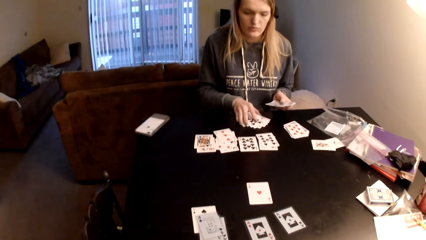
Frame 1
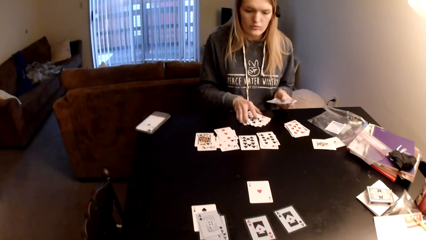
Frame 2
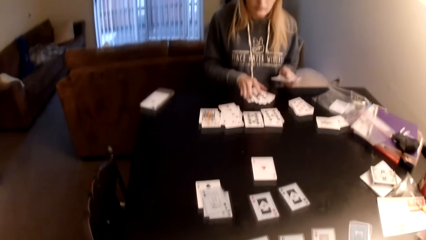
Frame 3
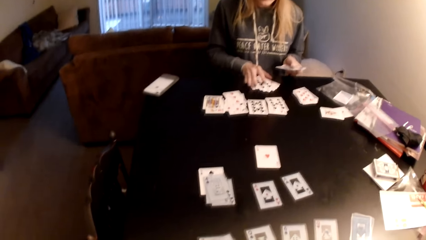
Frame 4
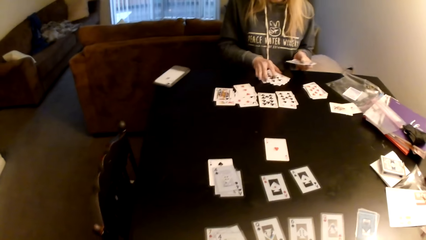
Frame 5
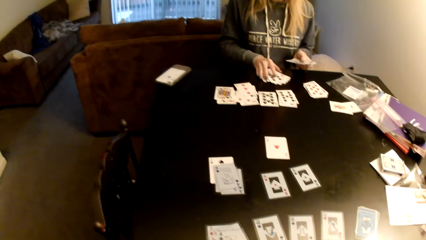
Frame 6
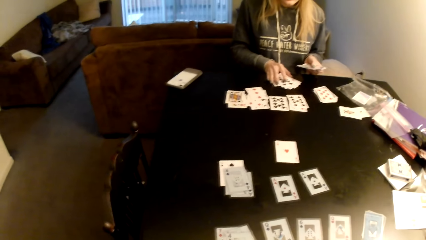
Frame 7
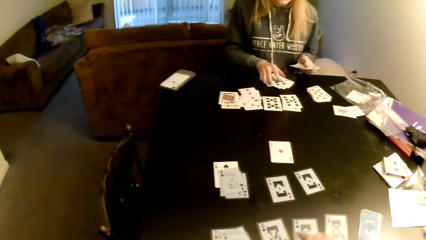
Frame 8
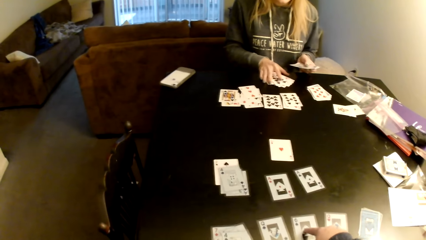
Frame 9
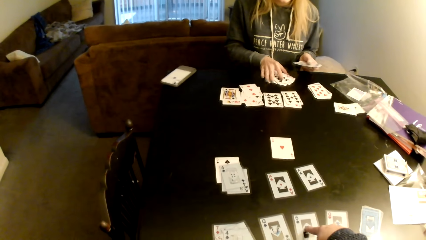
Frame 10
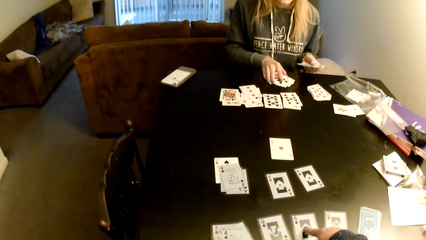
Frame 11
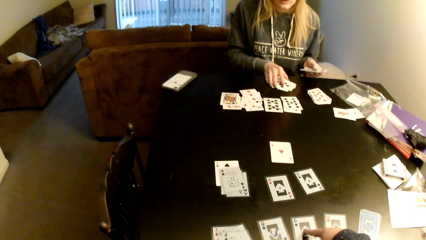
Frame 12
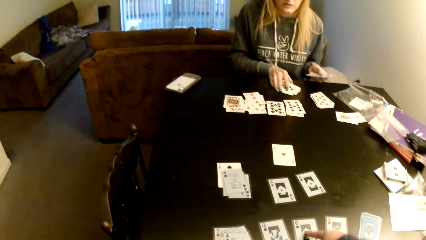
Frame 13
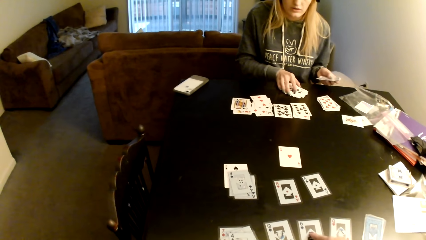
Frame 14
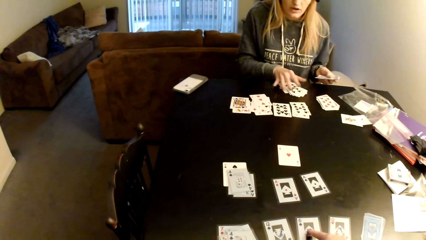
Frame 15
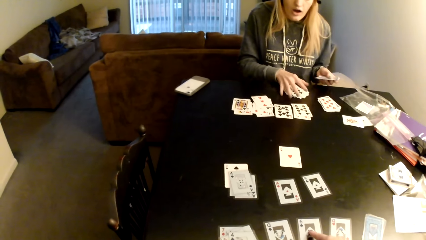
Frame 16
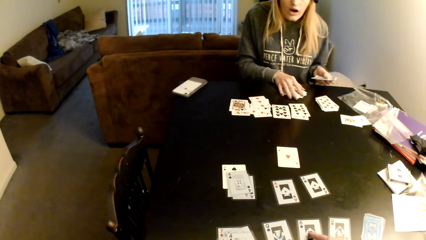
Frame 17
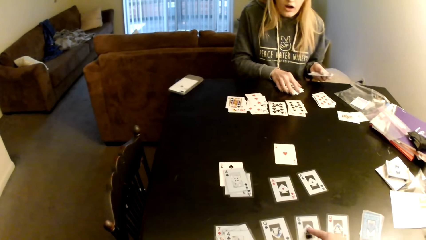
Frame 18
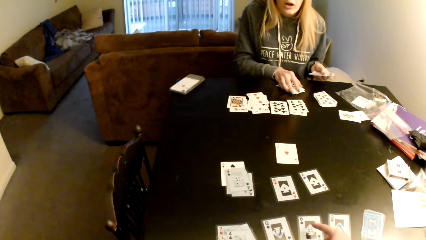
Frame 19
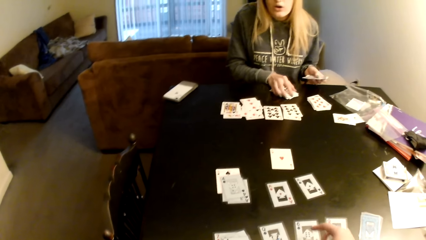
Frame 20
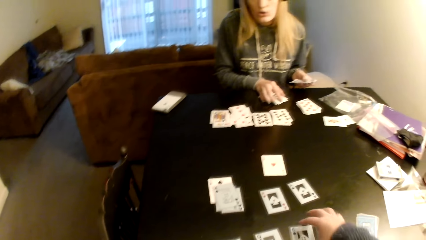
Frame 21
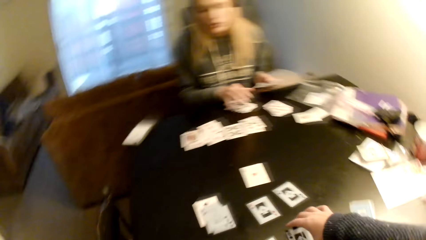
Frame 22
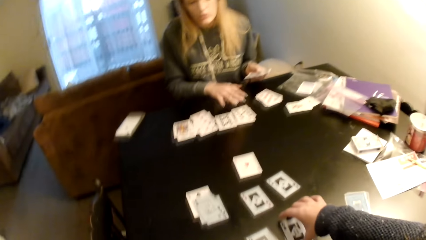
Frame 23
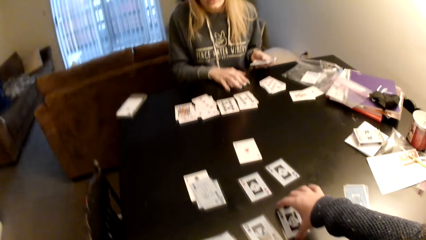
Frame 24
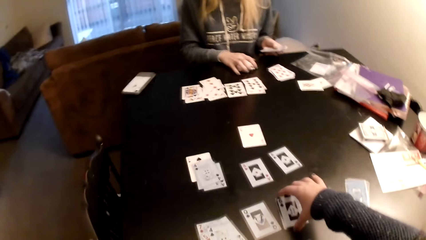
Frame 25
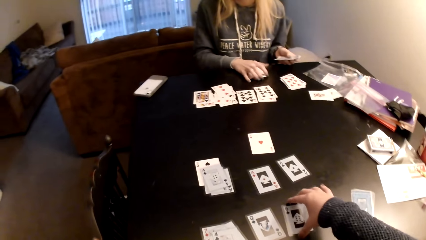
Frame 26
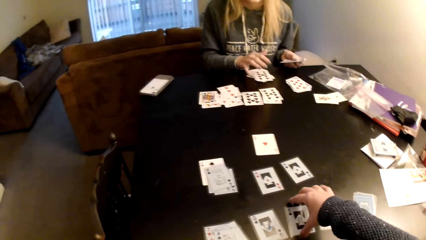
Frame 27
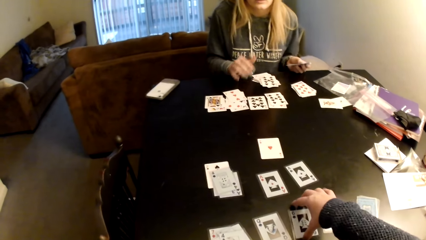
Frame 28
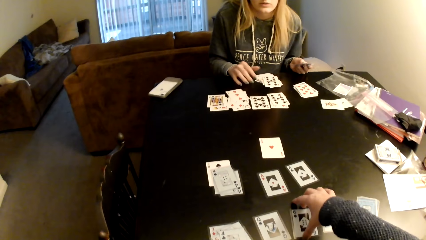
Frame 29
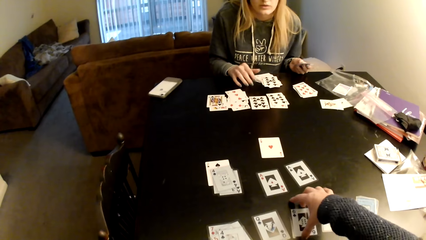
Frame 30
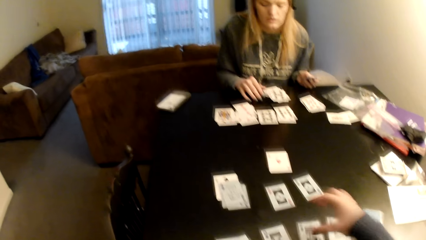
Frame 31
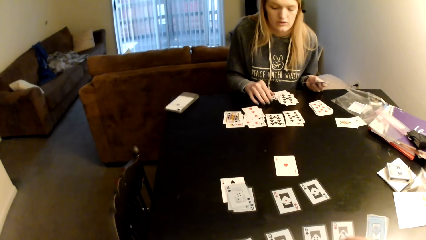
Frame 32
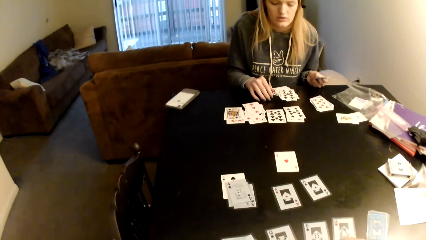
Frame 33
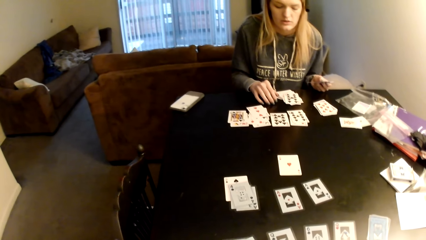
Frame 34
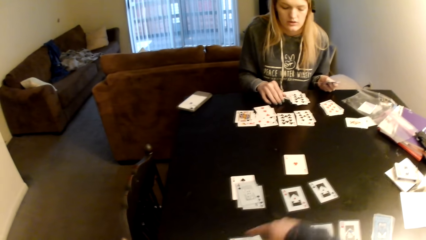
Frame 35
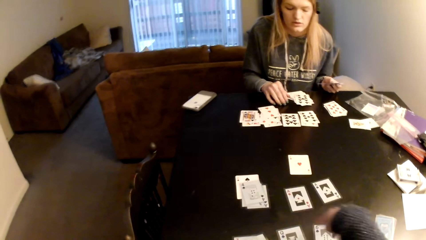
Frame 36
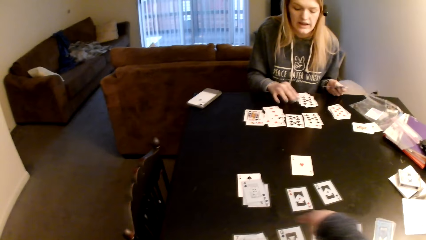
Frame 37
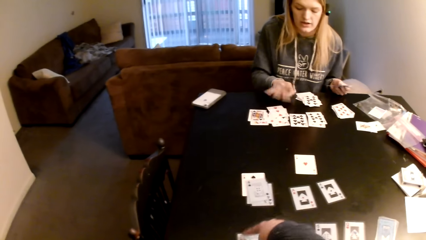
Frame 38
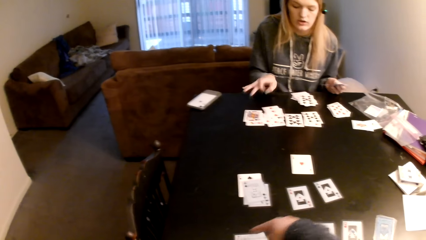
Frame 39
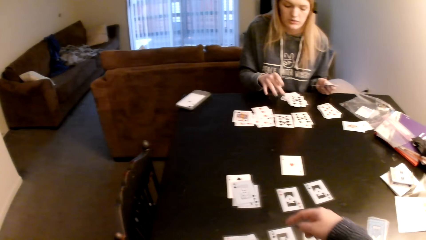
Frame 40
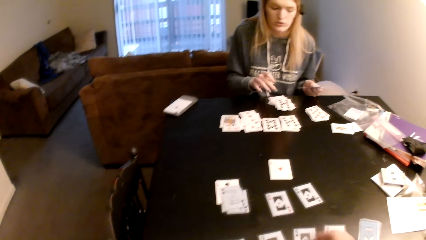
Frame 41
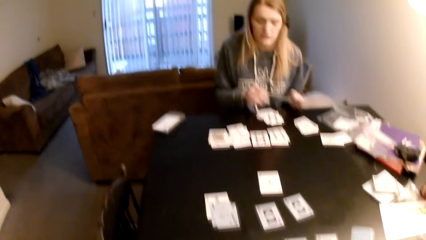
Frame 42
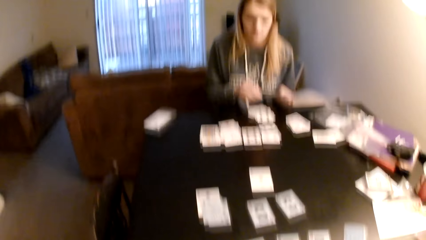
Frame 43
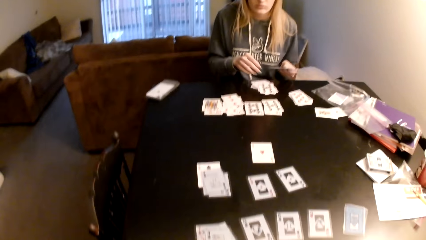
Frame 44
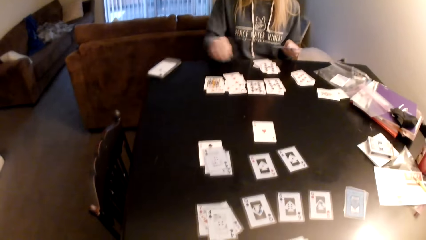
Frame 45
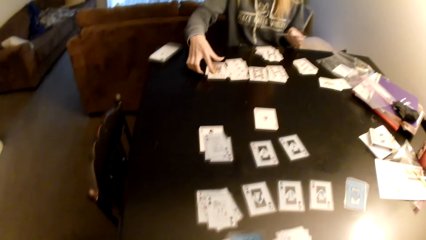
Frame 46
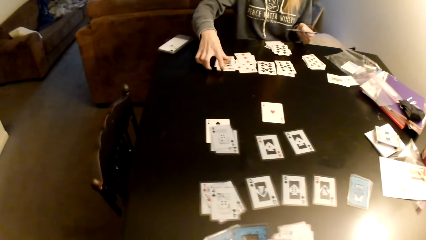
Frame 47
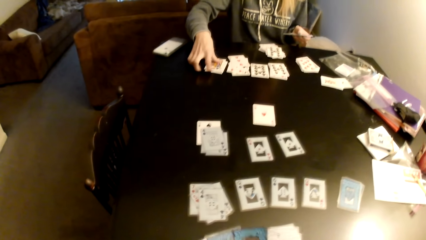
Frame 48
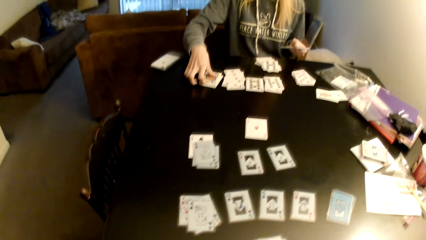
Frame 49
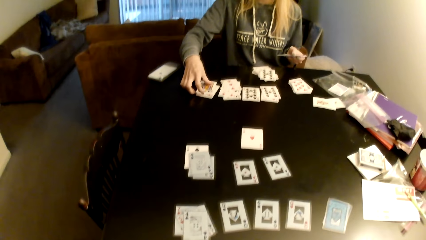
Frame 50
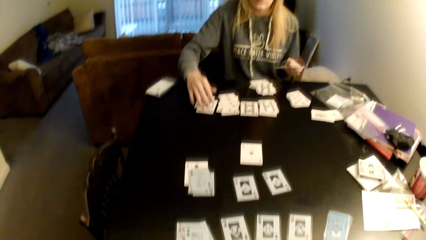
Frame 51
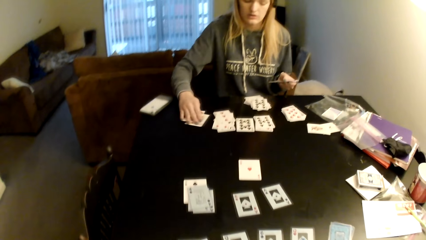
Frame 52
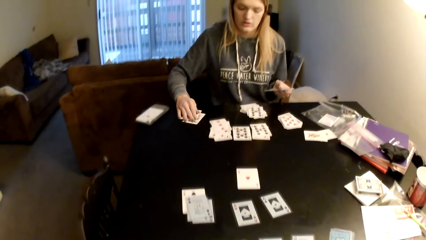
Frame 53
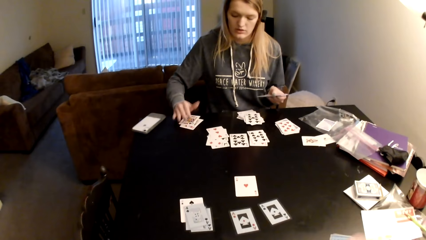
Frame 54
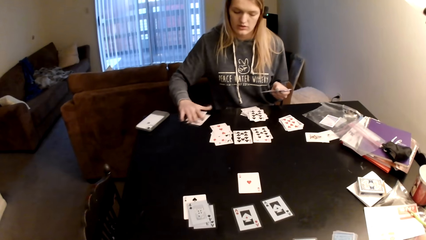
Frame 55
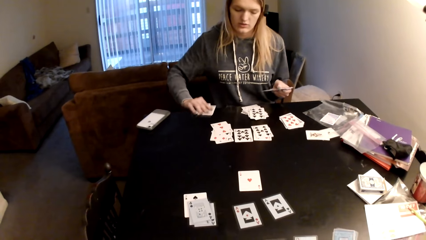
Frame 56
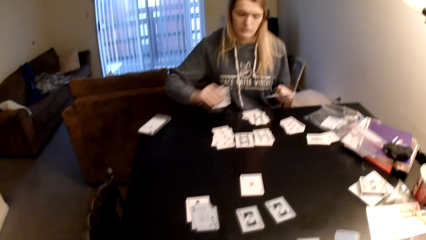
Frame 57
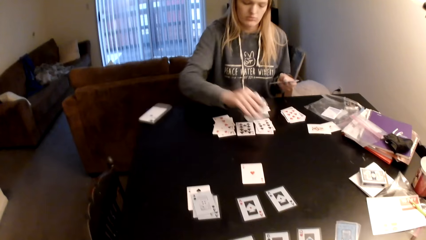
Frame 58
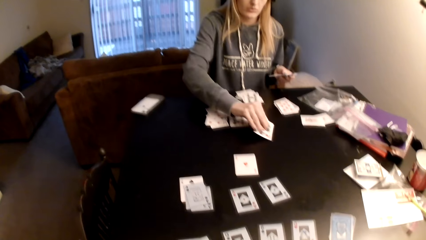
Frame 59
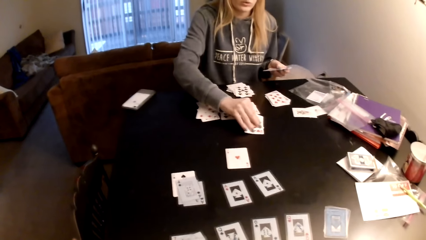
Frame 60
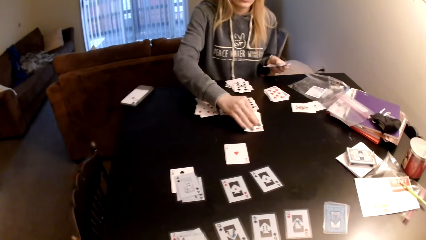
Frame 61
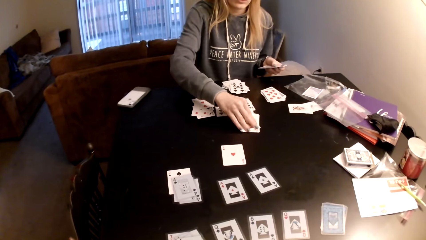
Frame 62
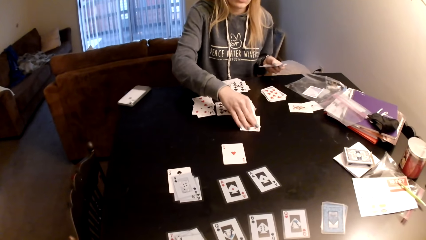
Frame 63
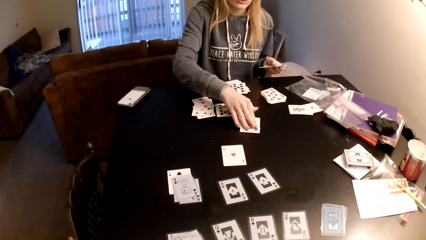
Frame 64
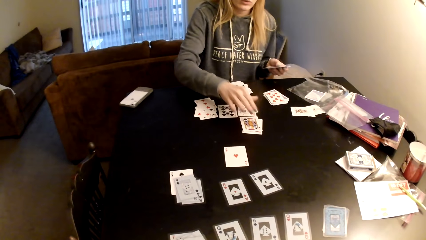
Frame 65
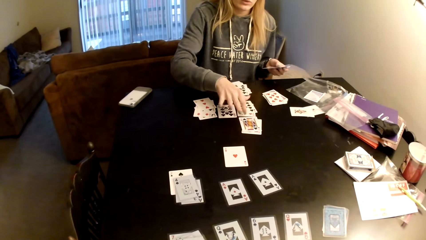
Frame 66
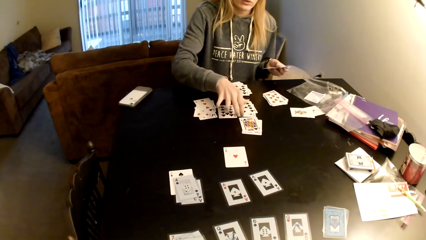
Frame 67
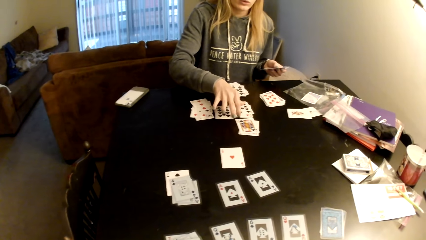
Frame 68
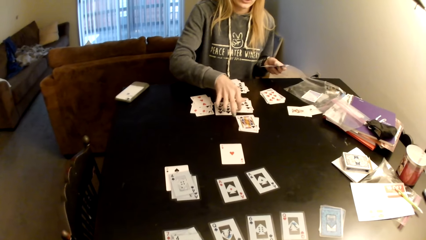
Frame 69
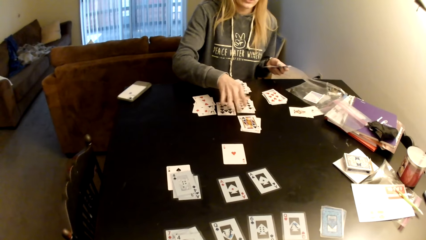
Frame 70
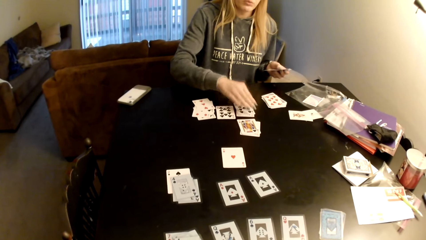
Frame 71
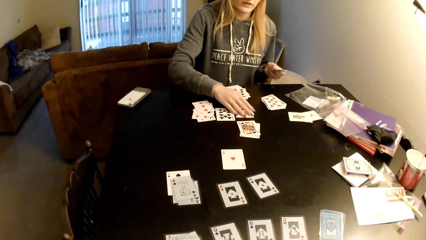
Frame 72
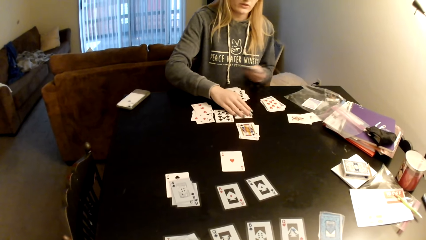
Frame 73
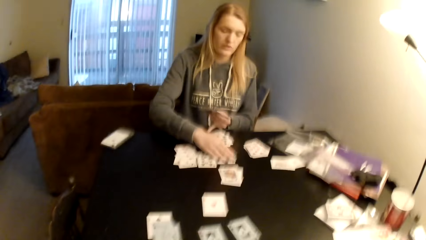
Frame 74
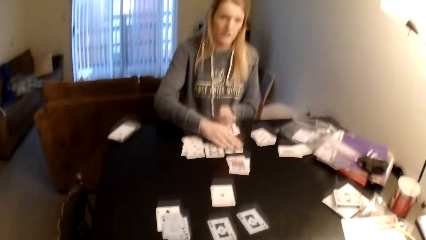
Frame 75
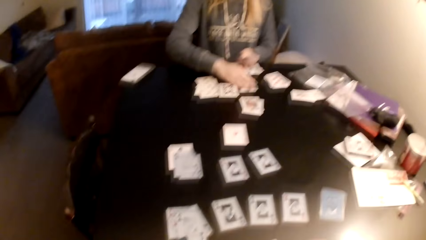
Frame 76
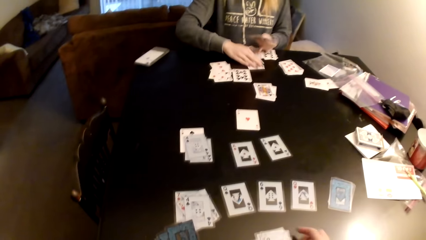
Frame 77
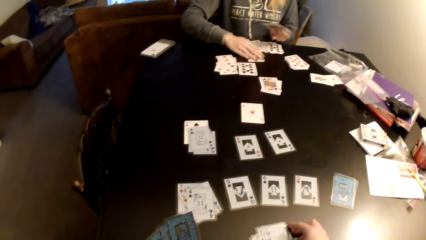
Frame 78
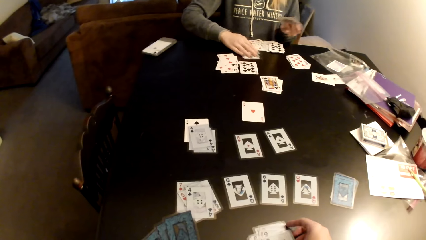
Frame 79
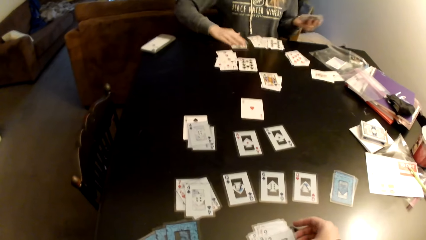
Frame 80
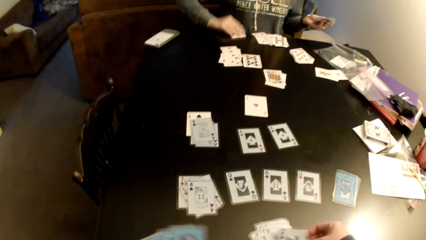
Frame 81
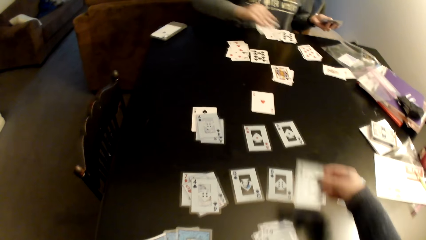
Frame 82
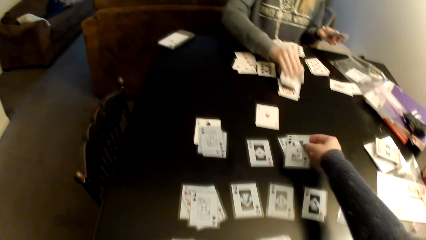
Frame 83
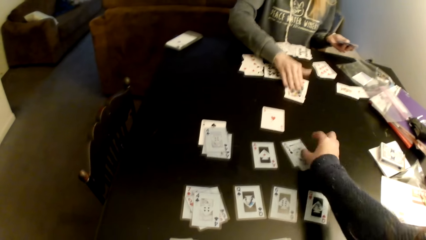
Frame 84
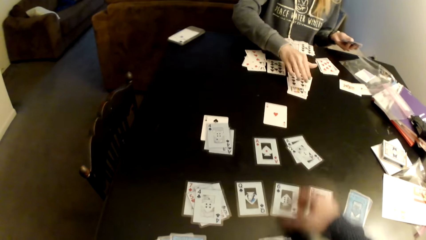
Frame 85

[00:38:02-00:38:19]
A lady adjusts cards on a table. The camera wearer points at a card, moves the cards on the table, pulls her hand off the card, and gestures her hand. The lady gestures her hand, adjusts the cards on the table, and picks up cards. The camera wearer looks around a room. The lady puts the cards on the table, adjusts the cards on the table, and picks up cards.
